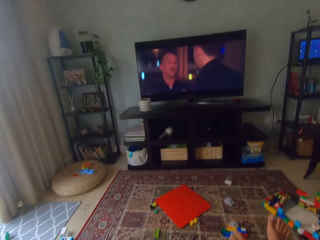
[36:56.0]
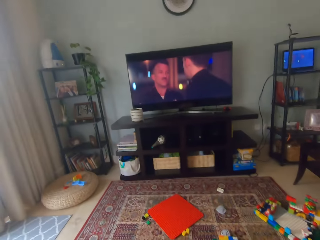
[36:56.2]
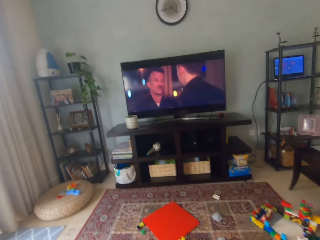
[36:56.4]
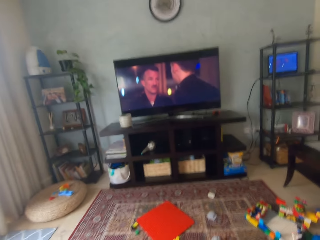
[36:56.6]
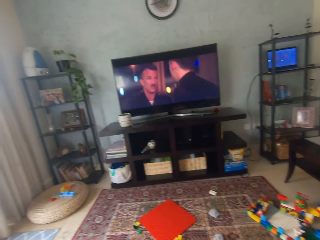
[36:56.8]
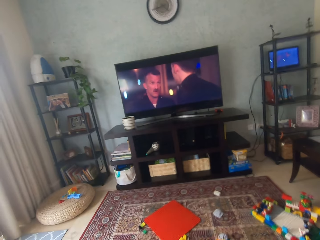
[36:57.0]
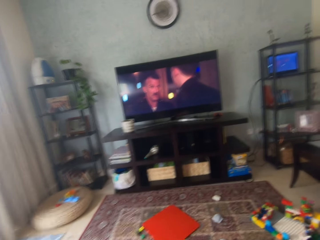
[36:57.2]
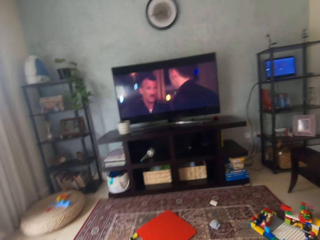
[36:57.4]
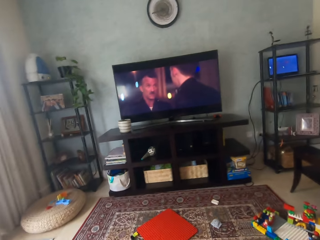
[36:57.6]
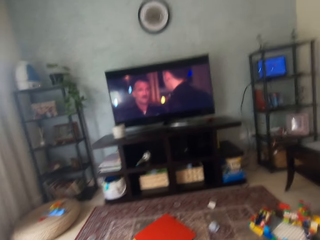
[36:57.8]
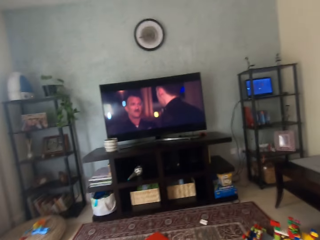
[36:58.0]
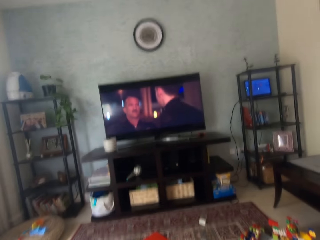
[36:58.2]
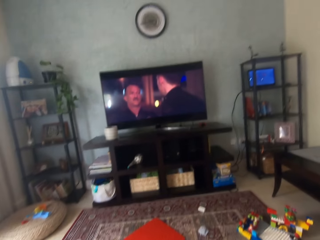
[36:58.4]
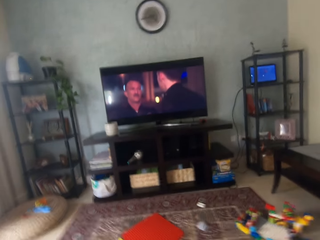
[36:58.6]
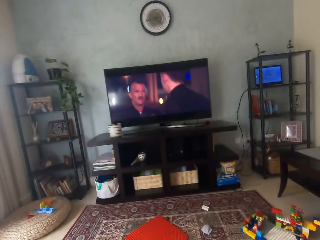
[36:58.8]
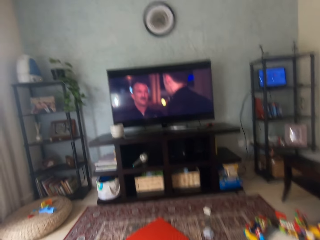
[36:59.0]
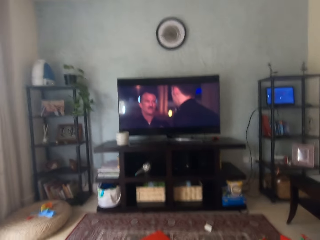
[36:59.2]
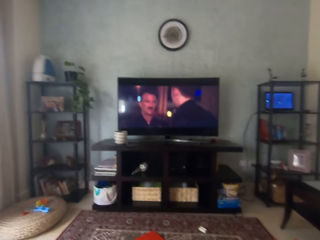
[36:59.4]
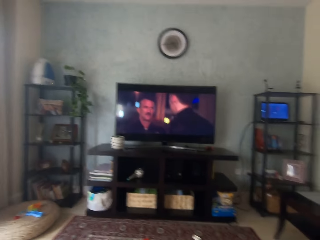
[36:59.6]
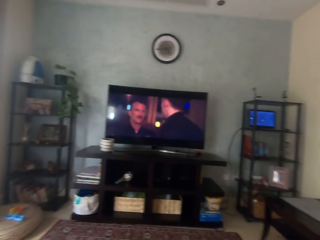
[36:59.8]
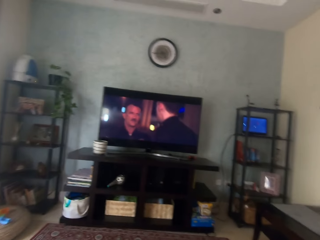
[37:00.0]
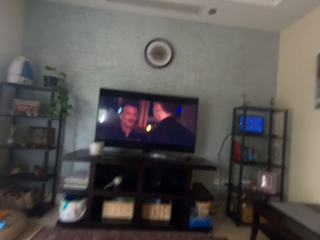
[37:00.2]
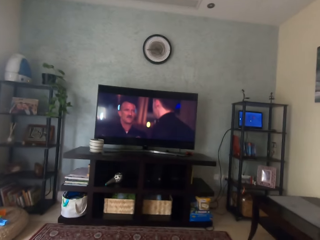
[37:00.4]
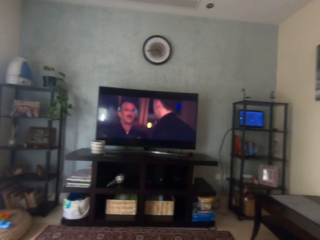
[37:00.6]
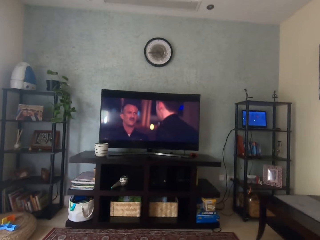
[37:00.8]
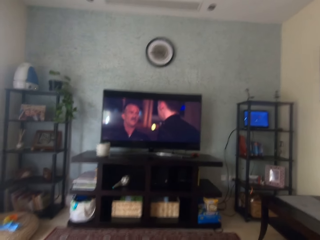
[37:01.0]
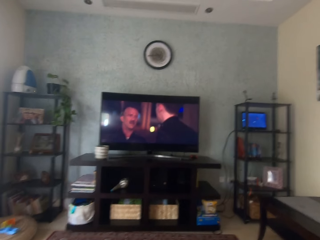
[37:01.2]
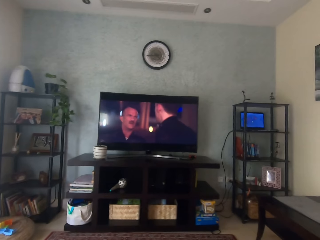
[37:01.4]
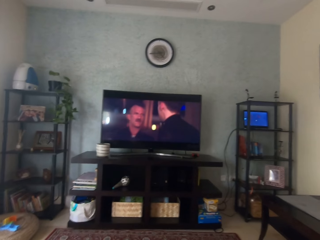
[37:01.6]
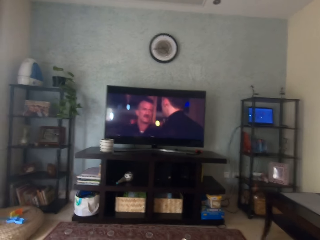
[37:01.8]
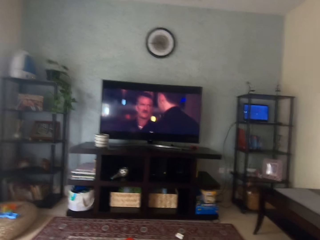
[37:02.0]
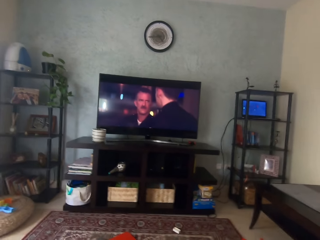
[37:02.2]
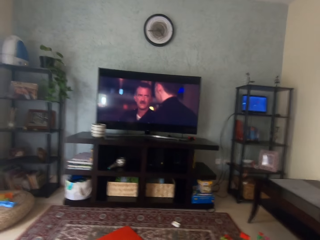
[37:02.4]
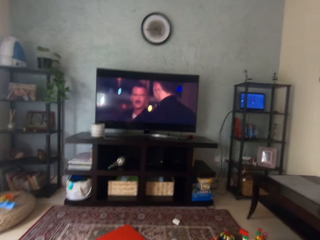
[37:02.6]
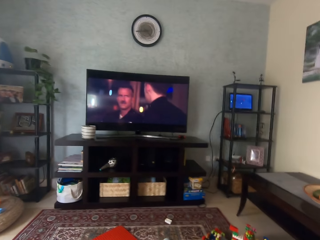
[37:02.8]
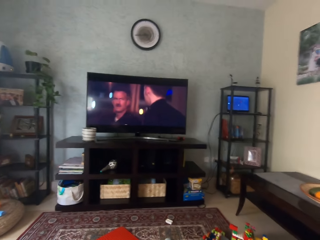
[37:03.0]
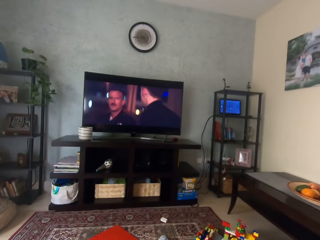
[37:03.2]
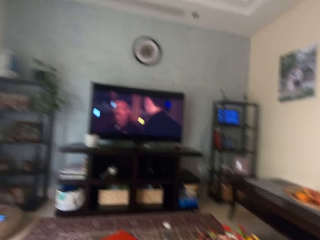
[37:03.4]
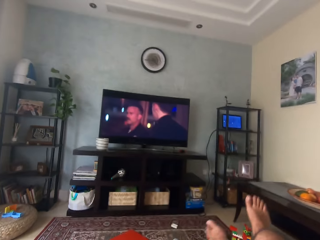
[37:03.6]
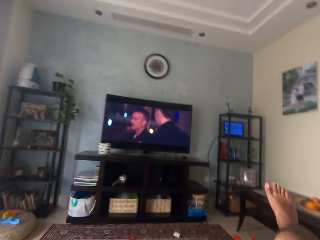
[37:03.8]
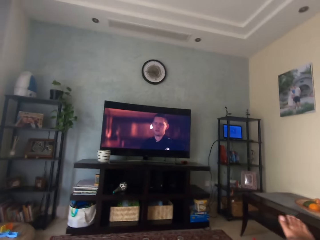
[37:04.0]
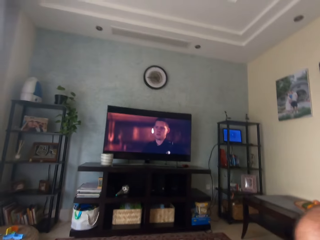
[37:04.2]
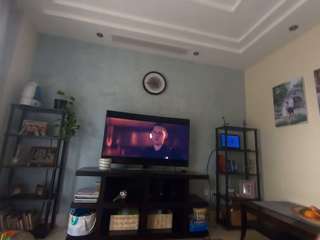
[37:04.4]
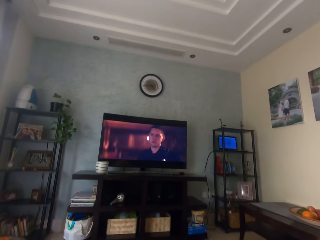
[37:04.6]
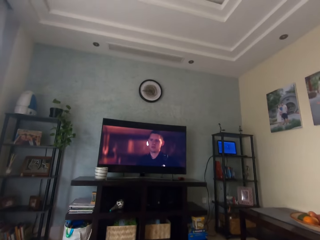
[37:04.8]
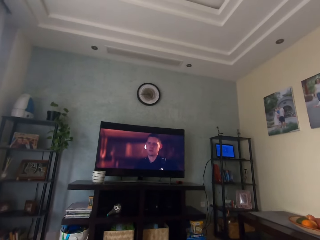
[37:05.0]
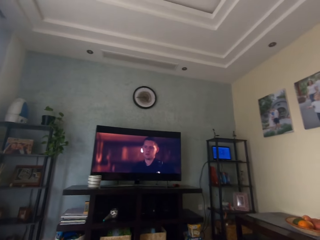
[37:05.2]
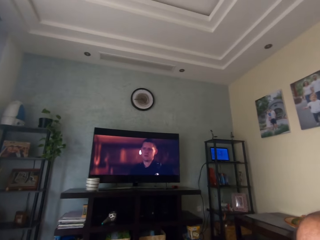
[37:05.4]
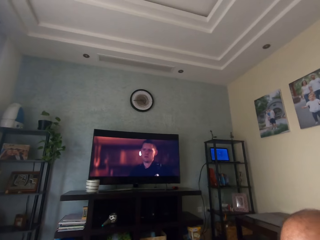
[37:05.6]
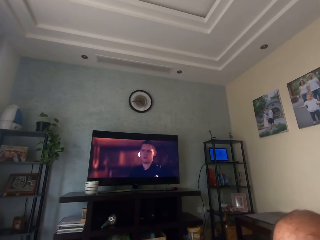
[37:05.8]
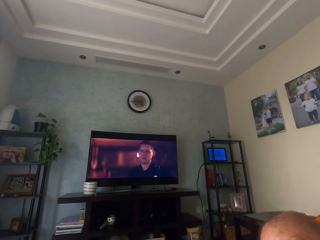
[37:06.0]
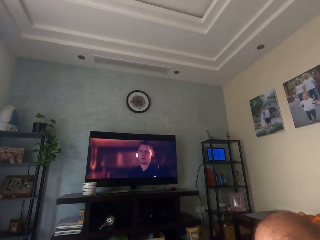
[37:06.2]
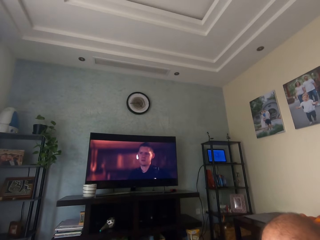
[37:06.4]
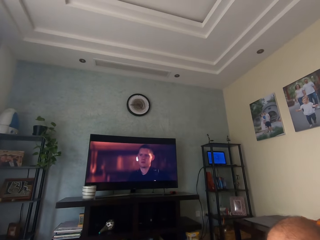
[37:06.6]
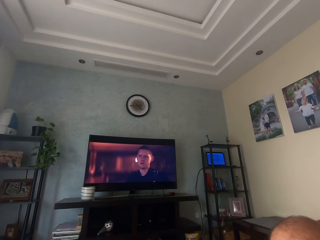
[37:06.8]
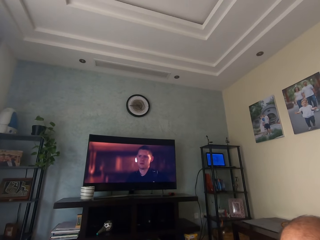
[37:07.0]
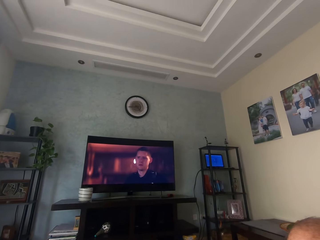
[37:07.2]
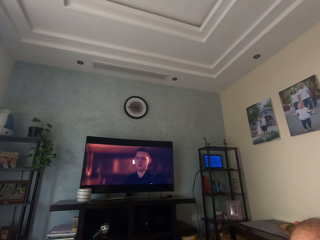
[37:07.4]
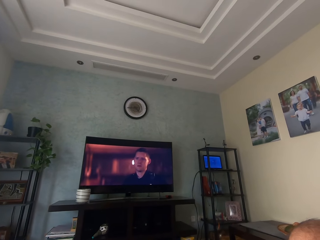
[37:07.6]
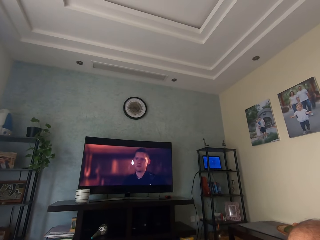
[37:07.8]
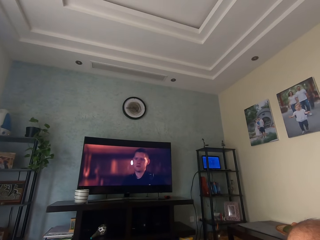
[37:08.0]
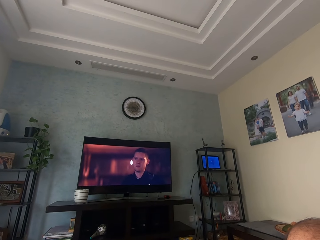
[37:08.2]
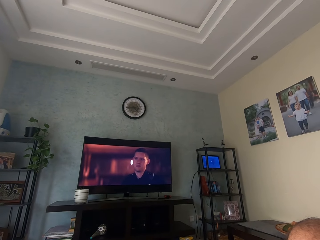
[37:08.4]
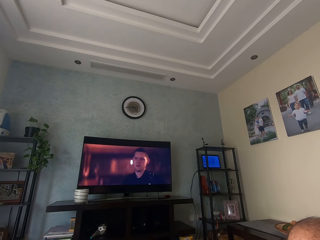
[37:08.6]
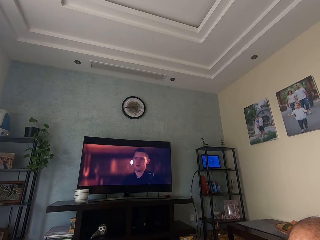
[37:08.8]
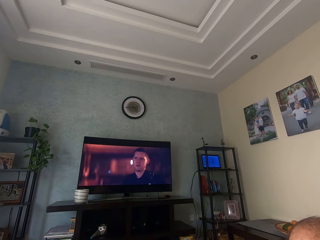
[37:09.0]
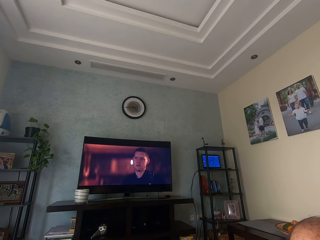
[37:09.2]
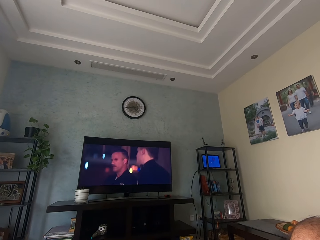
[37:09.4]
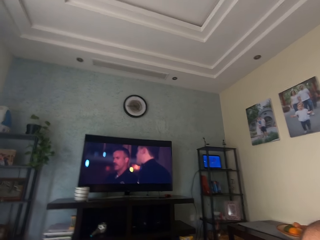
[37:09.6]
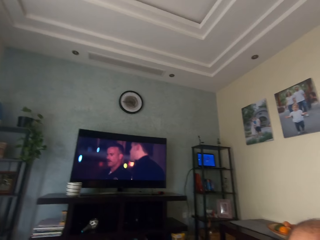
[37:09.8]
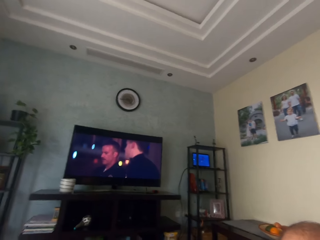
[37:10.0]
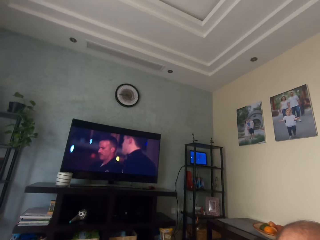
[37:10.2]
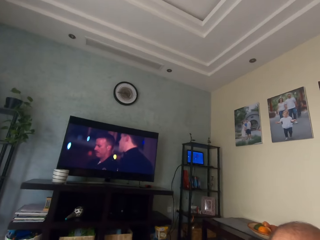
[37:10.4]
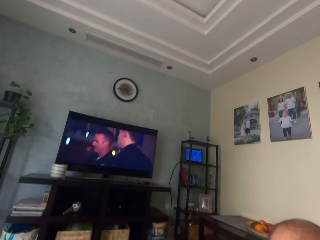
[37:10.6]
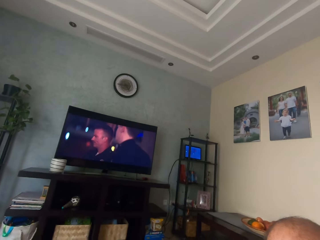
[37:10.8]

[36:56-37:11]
The camera wearer watches television. He raises his right leg on the couch. He watches a movie on the television. He swings the right knee. He watches the television.

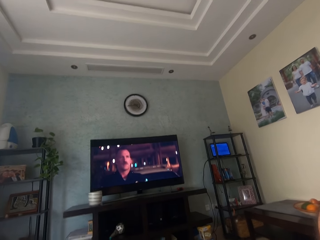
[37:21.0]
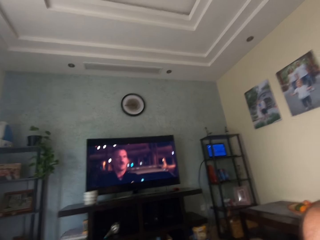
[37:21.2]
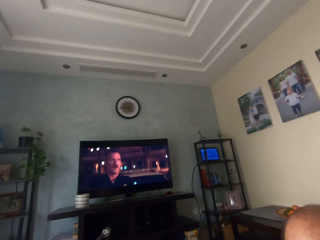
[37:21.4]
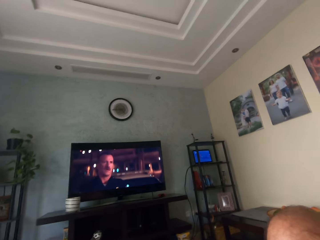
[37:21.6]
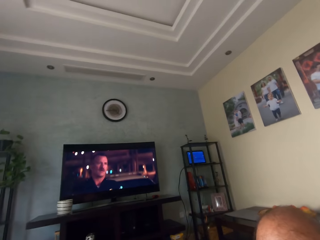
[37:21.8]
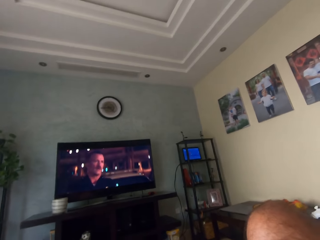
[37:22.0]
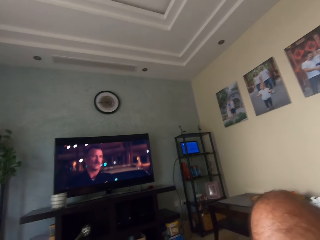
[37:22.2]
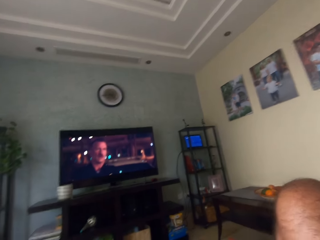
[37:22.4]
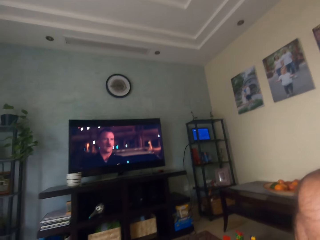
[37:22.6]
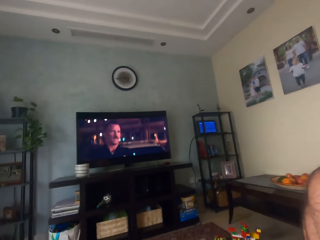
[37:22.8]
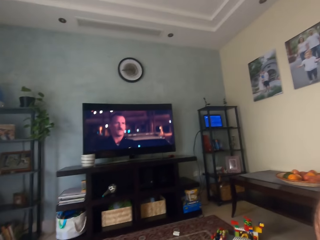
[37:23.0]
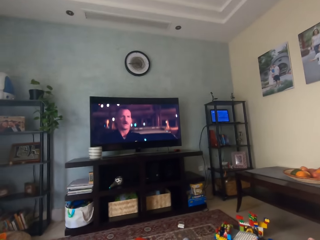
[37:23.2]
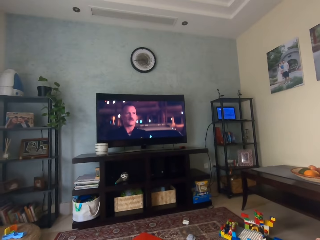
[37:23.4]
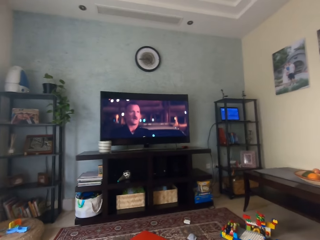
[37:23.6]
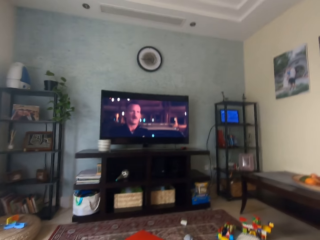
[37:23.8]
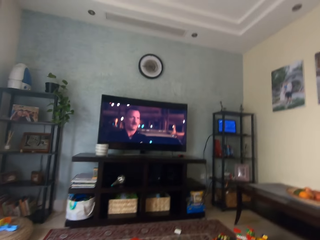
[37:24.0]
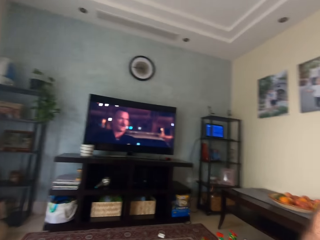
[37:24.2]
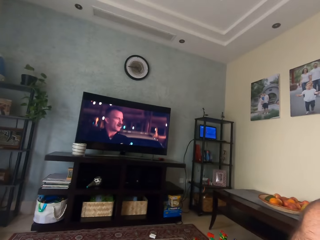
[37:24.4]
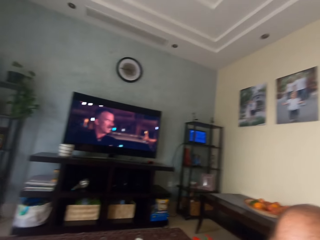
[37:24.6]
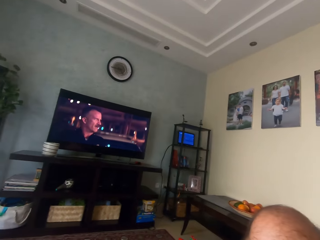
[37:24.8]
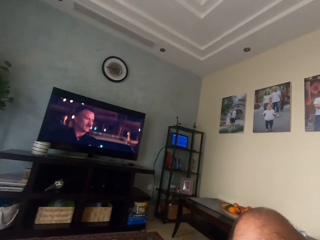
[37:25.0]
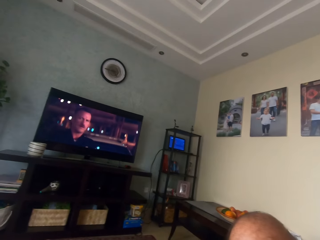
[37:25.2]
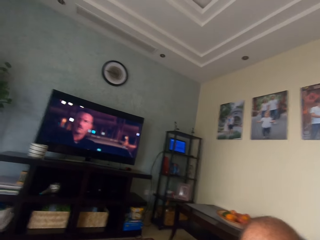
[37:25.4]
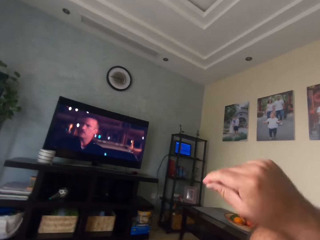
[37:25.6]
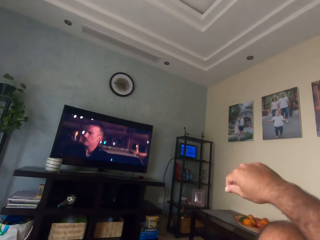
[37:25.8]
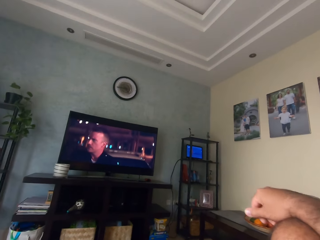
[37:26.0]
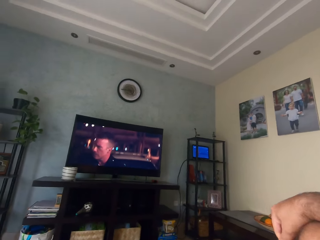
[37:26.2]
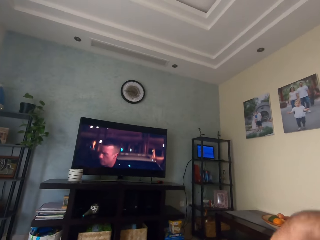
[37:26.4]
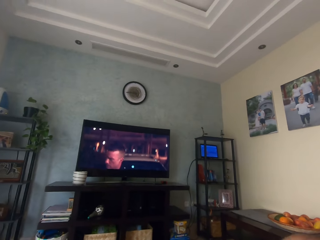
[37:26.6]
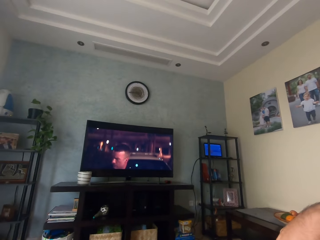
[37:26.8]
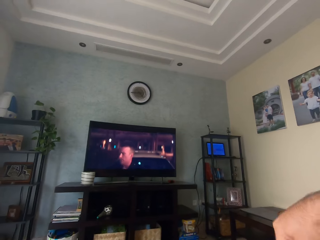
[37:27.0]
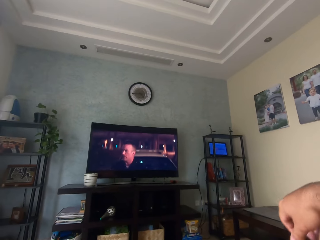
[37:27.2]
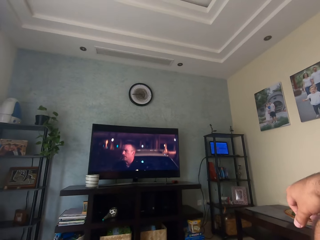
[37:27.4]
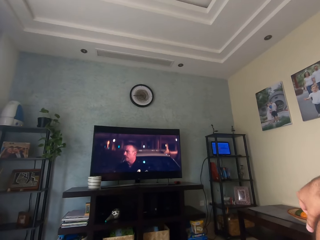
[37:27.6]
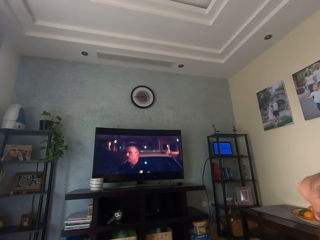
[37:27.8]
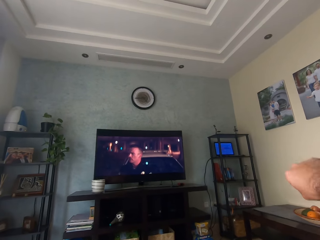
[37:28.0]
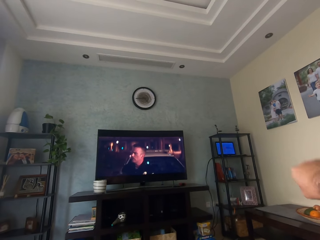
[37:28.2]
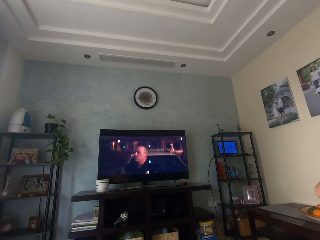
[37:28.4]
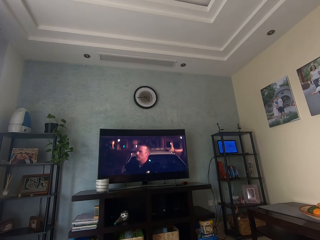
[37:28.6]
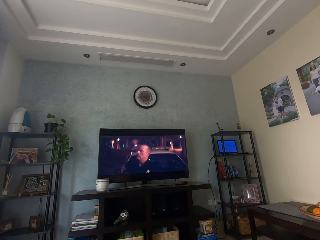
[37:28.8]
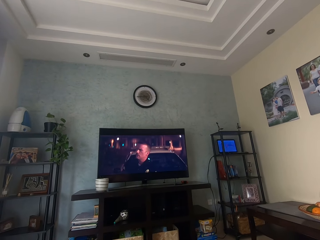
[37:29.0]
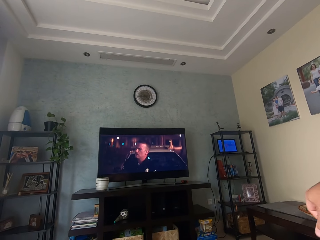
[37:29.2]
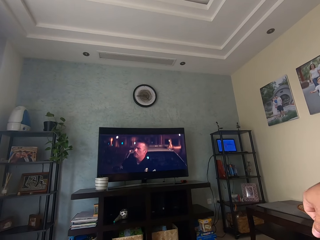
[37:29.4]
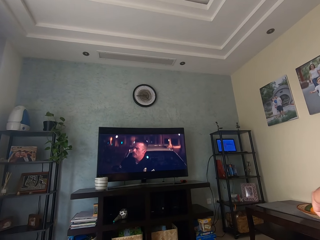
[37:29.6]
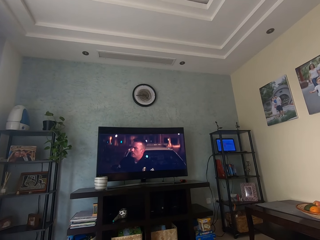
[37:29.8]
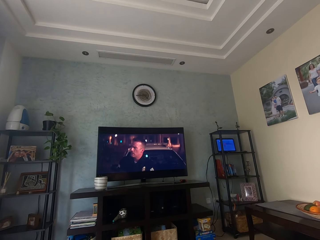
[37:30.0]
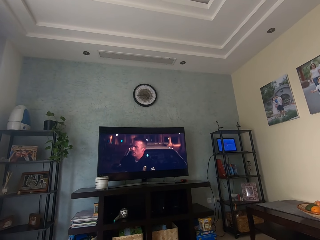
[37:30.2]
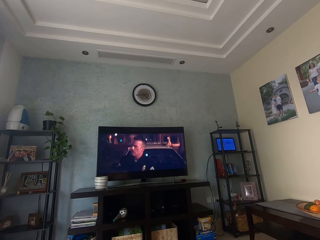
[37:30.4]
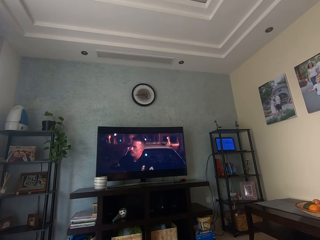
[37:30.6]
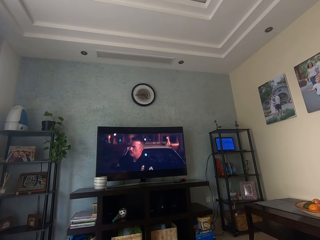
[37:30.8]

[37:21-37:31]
The camera wearer looks around. He places his right hand on his right knee. He watches a movie on the television. He holds his knee. He swings his right hand. He watches the television.
